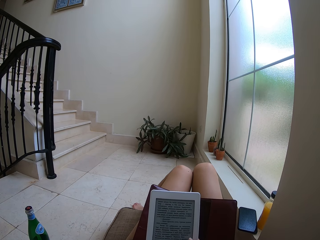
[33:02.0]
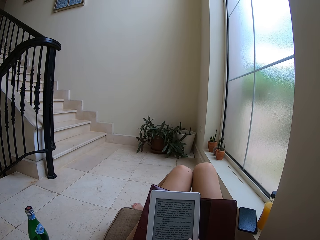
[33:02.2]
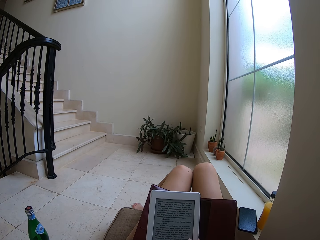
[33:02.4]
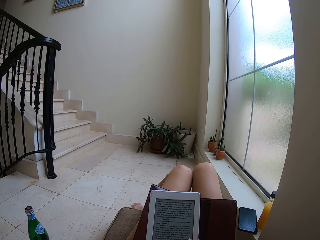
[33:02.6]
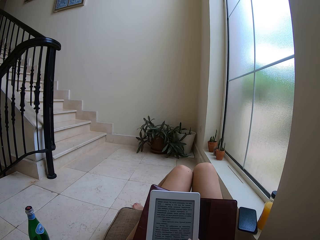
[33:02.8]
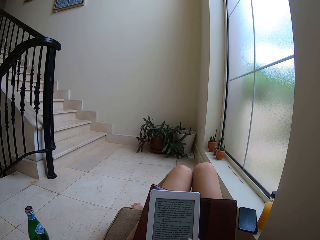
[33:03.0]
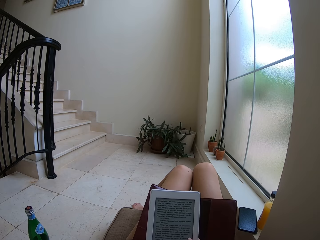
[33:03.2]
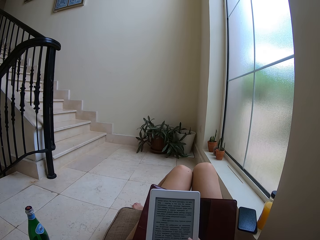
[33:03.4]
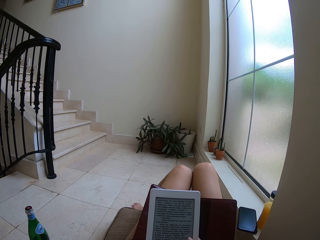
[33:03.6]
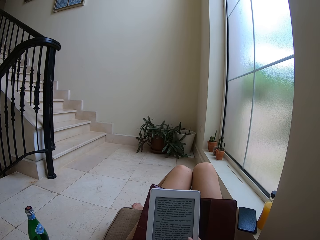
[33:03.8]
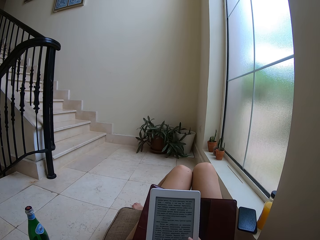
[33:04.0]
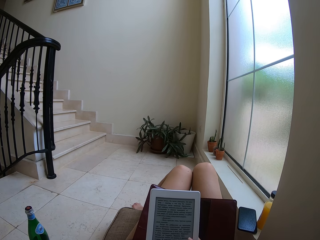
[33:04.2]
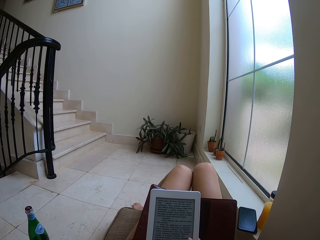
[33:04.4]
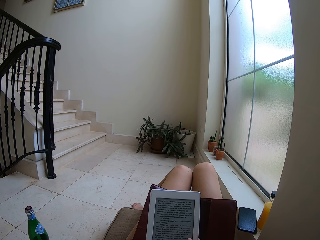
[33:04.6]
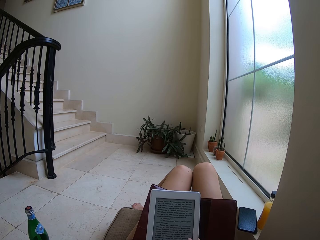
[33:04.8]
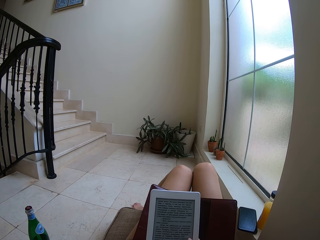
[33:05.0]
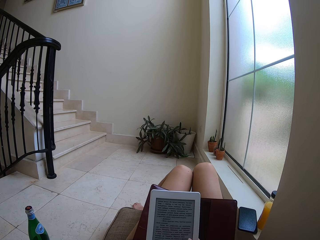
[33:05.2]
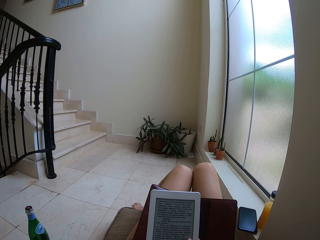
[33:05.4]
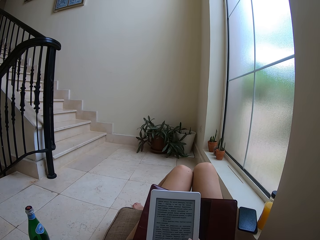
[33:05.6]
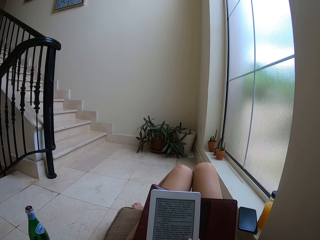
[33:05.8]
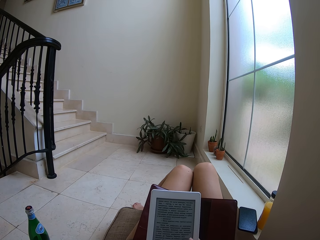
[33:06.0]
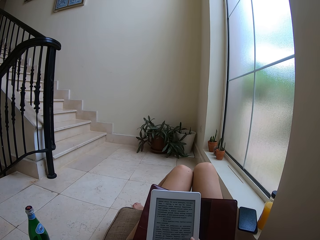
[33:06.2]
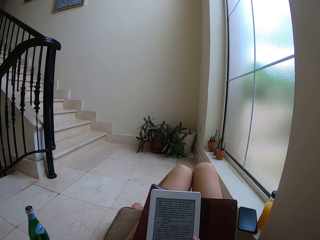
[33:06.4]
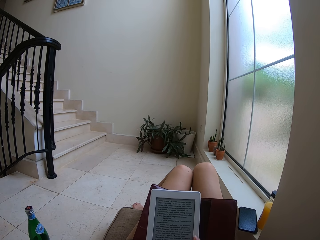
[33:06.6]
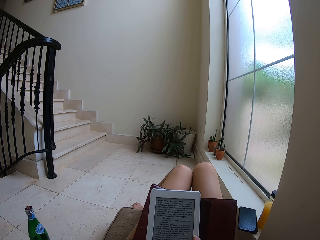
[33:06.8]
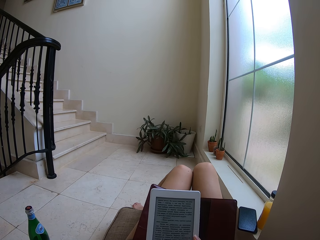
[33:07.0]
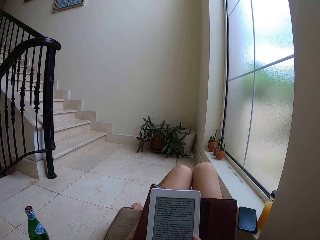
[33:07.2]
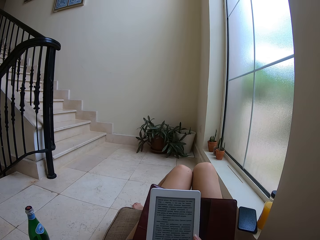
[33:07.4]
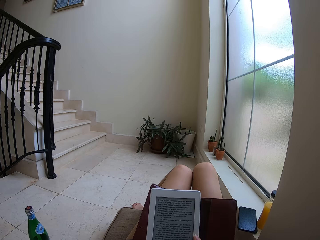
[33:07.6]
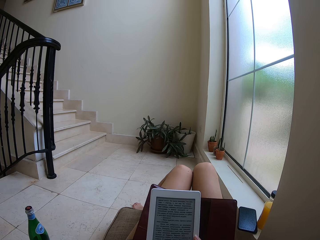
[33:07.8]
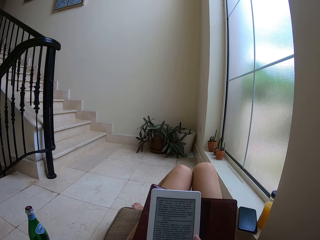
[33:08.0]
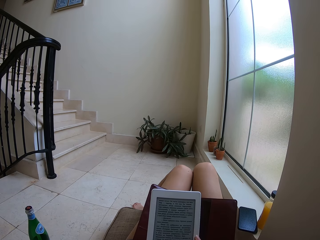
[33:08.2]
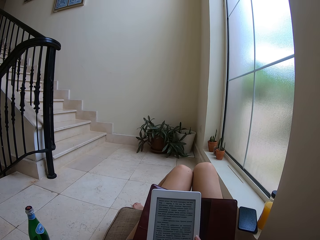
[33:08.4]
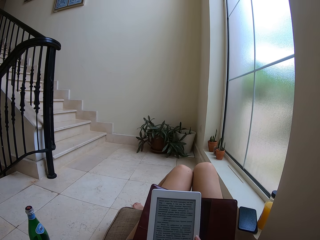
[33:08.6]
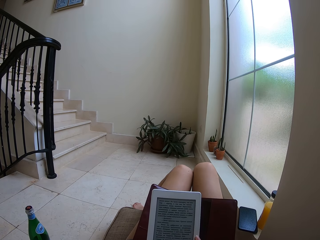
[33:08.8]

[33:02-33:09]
The camera wearer moves the thumb.

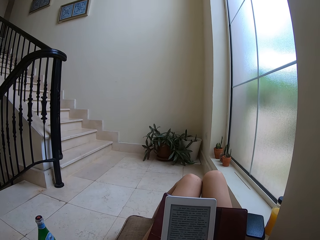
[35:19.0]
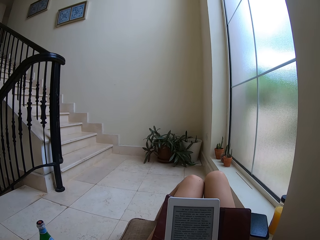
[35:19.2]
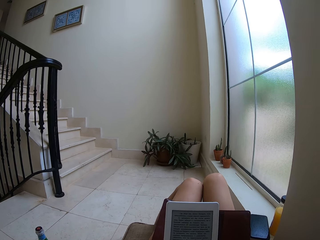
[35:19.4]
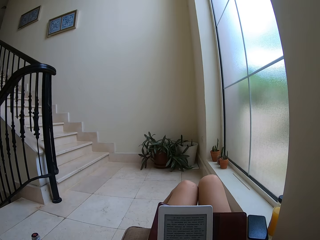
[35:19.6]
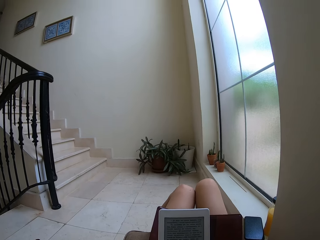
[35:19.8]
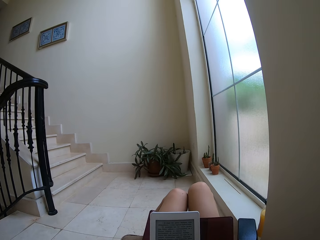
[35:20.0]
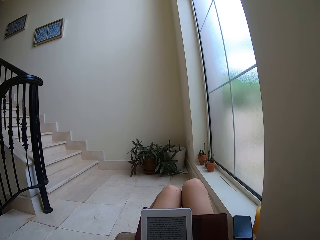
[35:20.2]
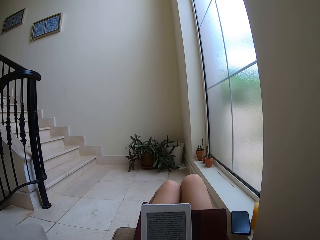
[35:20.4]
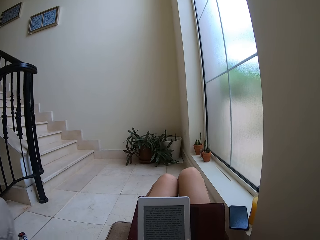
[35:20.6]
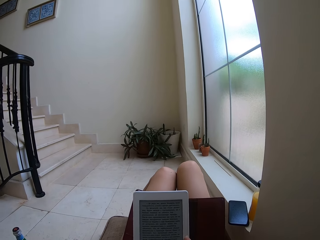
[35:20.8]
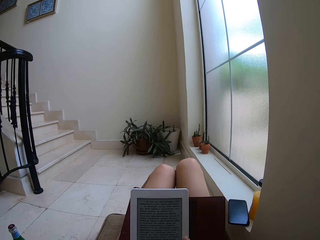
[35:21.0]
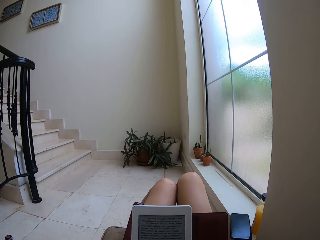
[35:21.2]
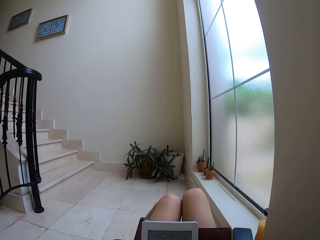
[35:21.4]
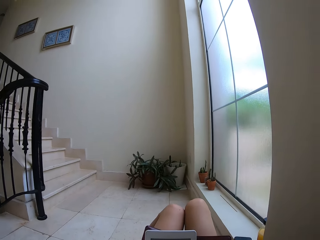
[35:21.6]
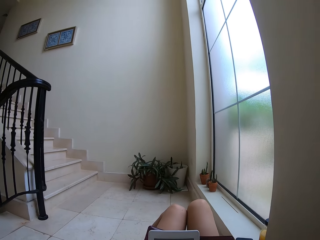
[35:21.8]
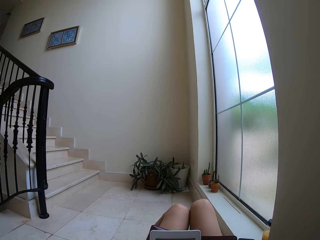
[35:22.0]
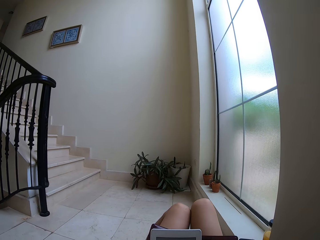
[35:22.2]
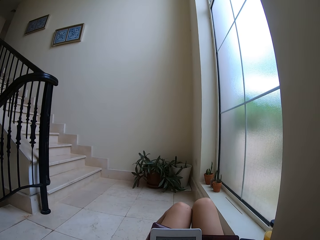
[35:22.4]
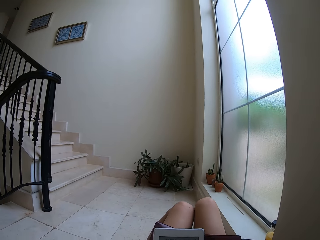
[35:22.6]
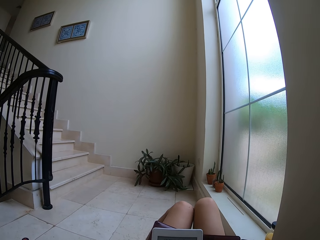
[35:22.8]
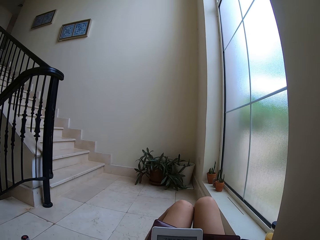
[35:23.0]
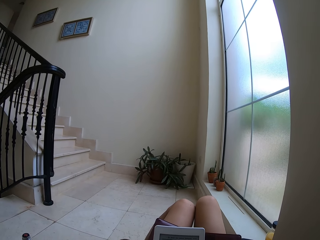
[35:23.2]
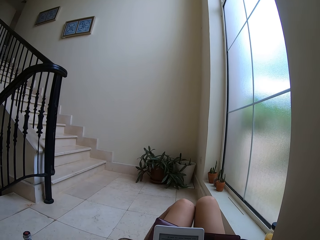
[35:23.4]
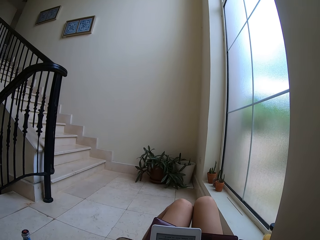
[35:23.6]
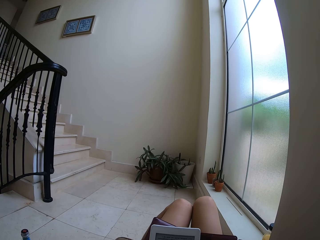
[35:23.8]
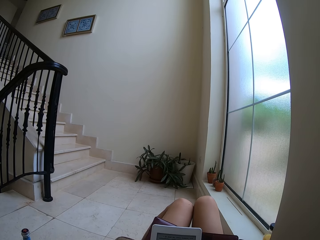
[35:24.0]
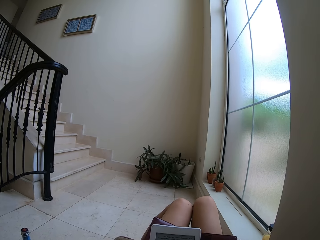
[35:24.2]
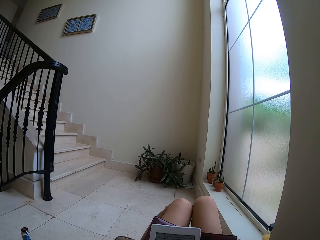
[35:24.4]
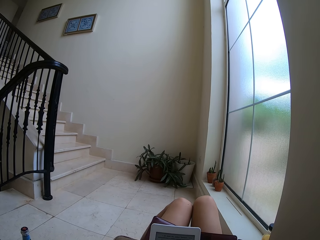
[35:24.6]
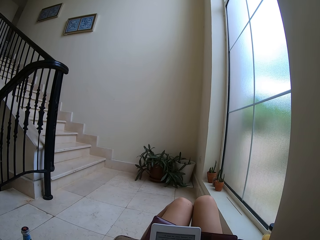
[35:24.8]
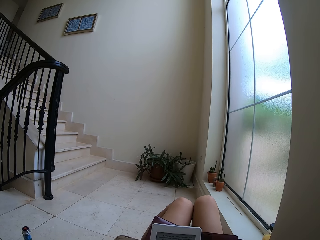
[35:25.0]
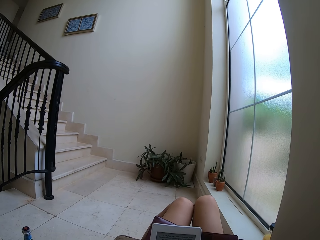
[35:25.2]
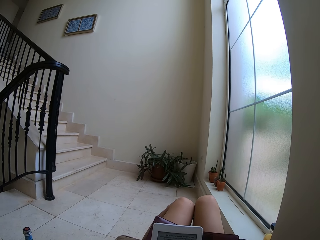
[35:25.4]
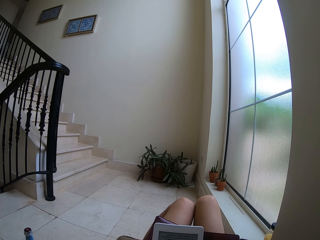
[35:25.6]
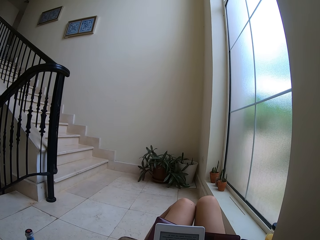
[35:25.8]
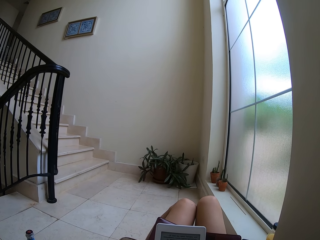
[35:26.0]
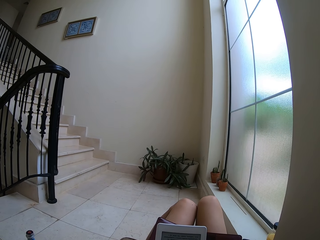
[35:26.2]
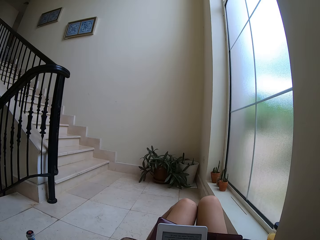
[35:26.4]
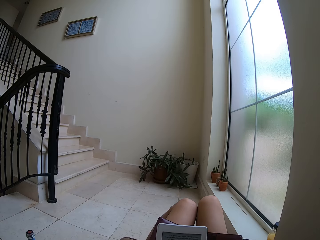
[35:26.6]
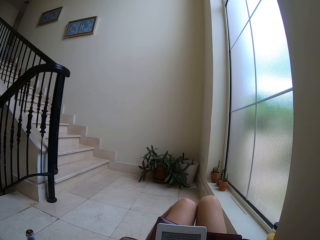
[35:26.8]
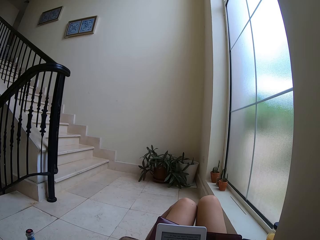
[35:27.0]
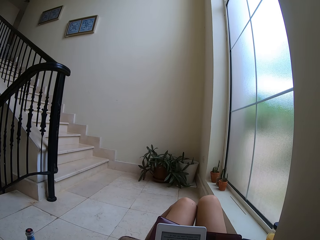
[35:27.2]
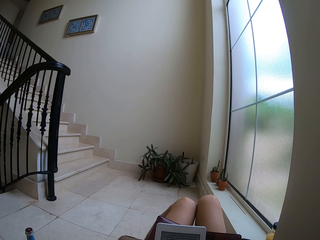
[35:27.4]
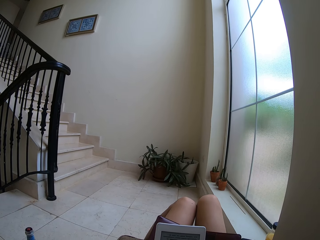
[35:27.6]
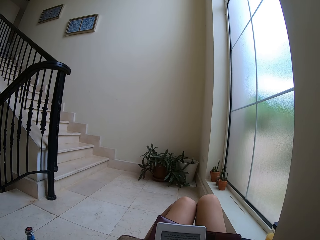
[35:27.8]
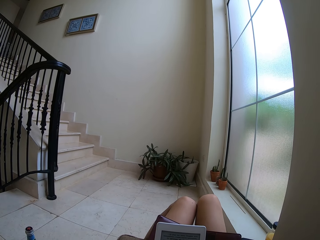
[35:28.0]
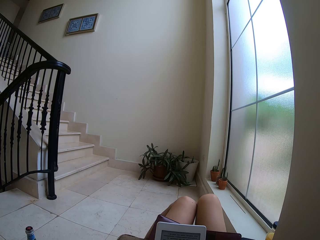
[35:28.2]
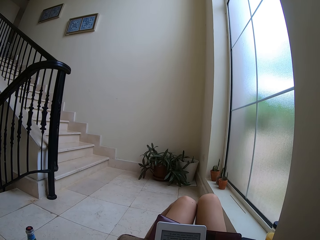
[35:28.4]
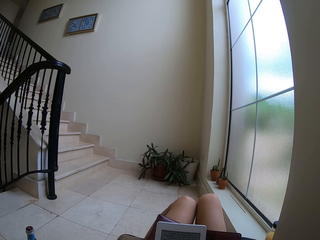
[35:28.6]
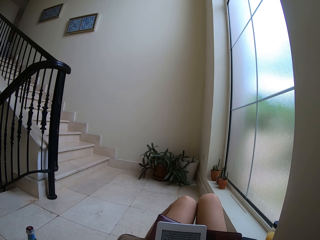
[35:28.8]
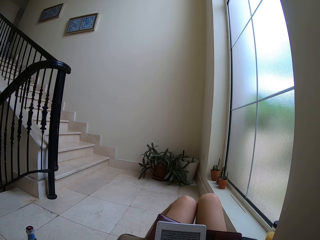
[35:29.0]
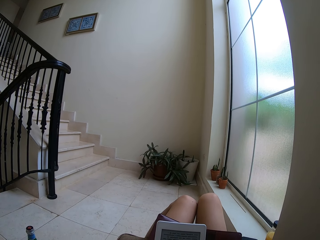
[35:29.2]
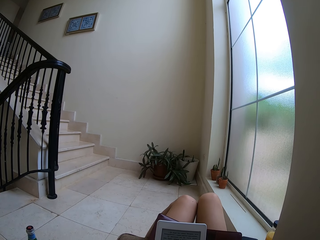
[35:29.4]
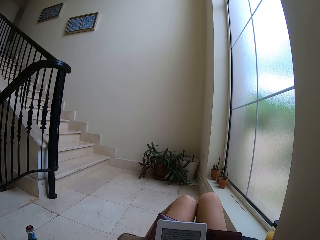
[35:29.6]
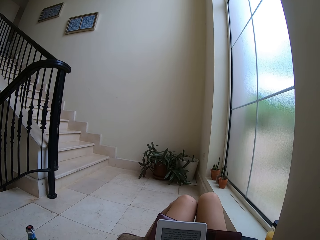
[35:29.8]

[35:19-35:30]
The camera wearer moves the head. They adjust the camera. They read on the tablet.

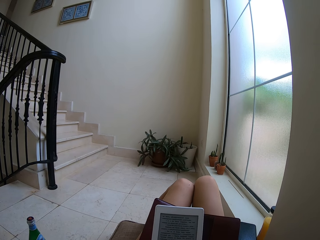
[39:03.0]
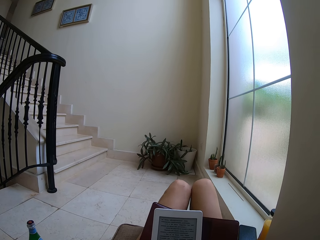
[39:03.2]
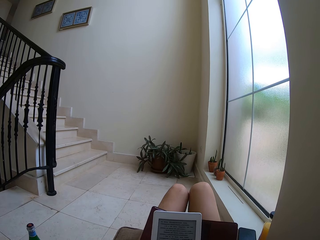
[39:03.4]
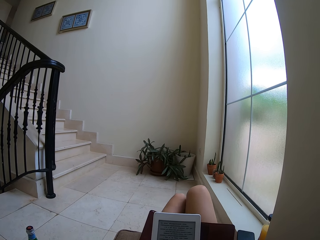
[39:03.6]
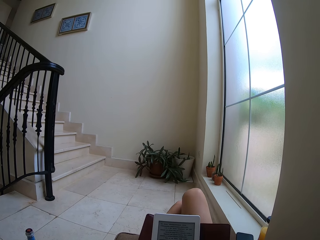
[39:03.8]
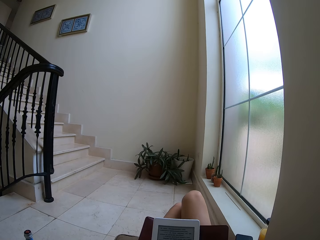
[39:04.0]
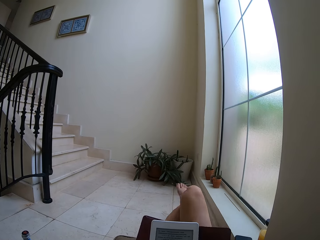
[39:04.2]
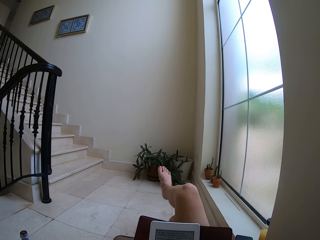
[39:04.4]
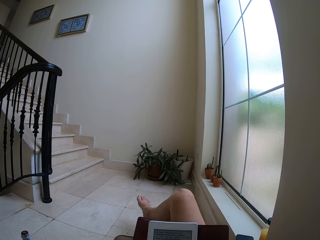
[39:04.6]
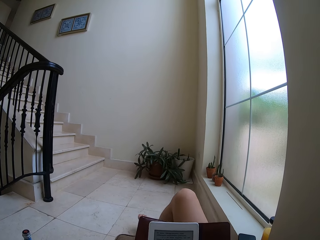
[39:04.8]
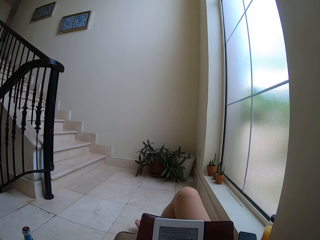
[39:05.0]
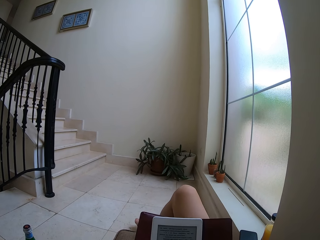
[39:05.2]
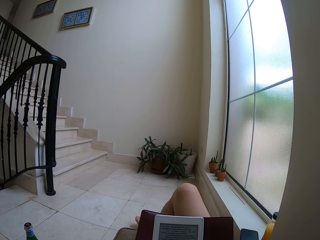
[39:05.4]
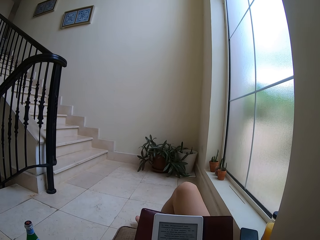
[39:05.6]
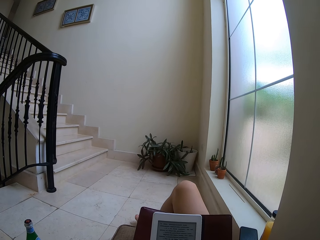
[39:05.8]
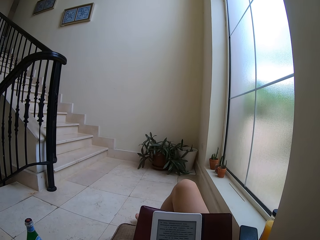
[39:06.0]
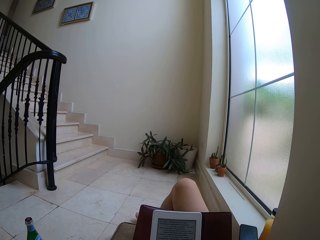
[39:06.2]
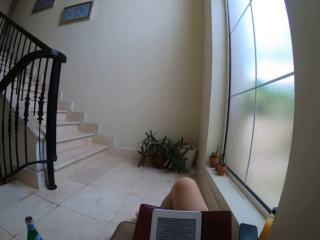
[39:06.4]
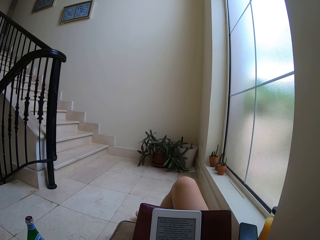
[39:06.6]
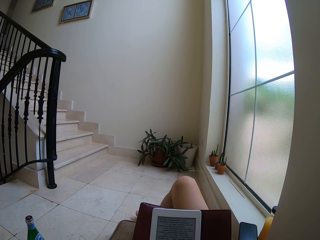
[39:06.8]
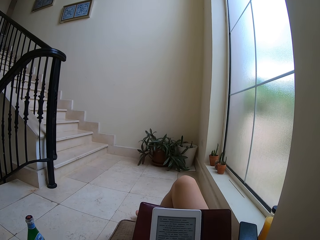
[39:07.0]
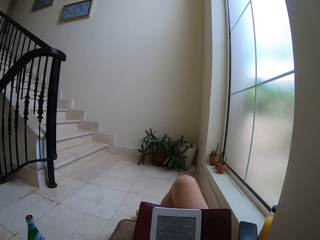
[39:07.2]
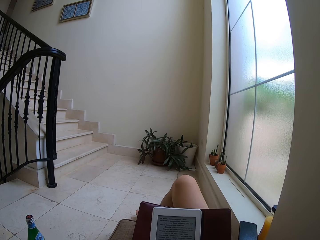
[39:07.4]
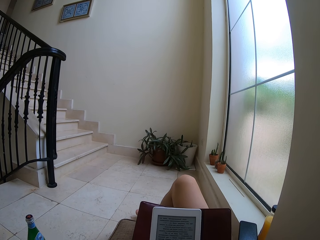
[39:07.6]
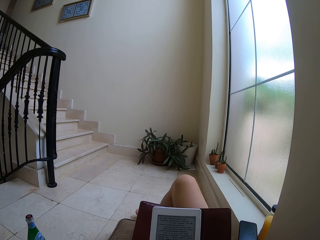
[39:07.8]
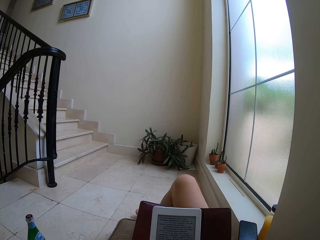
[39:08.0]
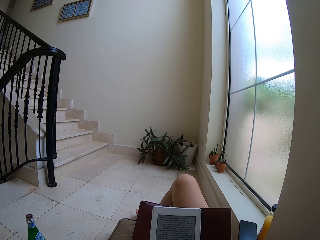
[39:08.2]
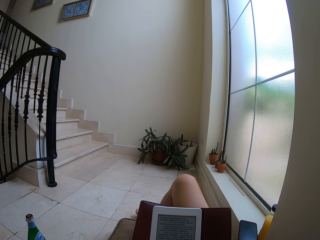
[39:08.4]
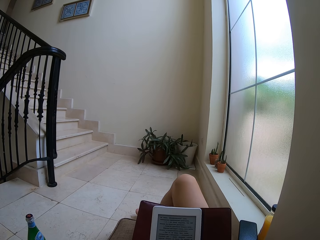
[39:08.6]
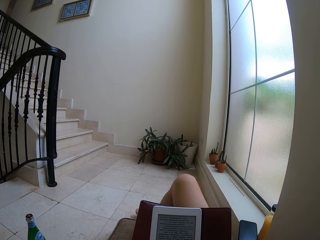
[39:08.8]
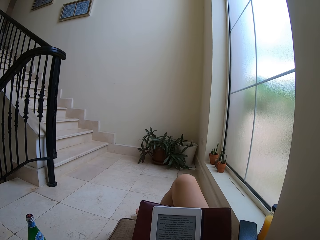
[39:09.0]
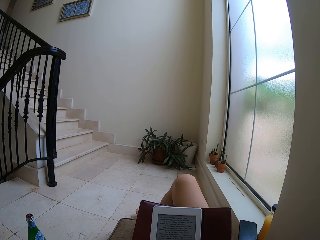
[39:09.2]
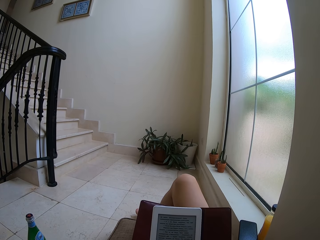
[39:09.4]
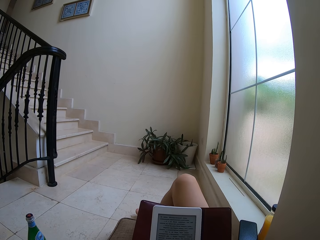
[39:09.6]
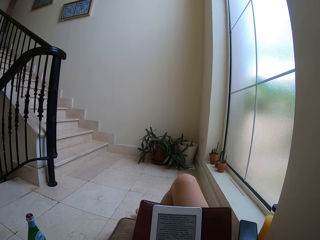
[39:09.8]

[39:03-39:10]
The camera wearer raises the leg. They read on the tablet.
